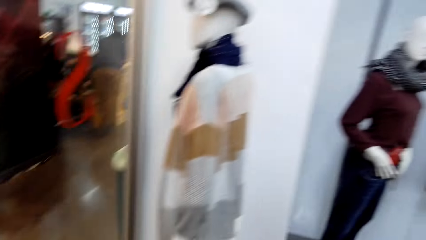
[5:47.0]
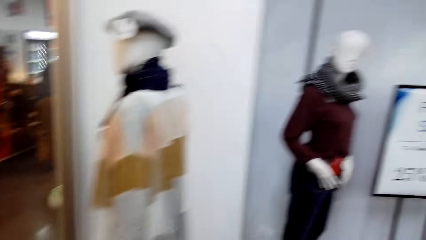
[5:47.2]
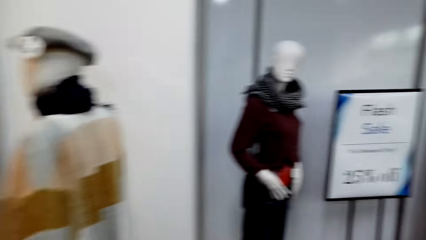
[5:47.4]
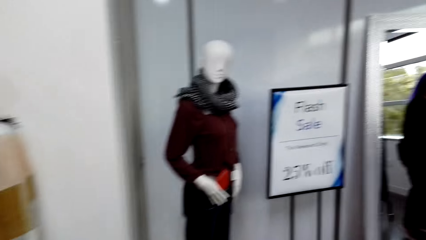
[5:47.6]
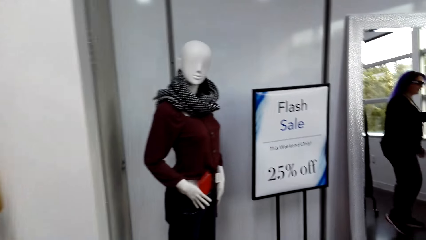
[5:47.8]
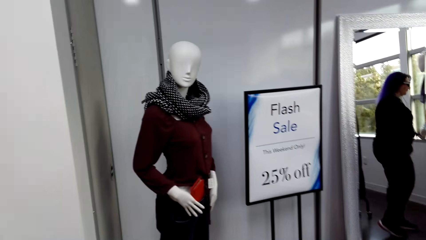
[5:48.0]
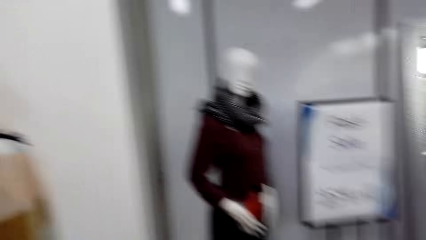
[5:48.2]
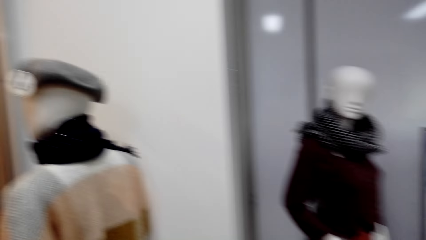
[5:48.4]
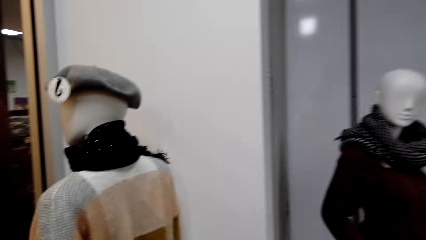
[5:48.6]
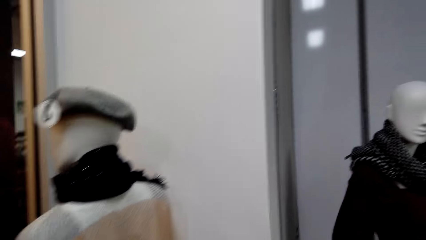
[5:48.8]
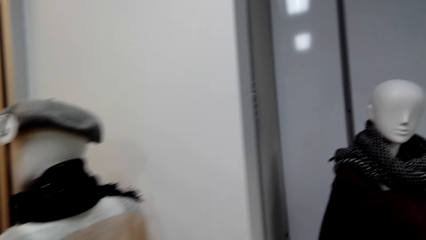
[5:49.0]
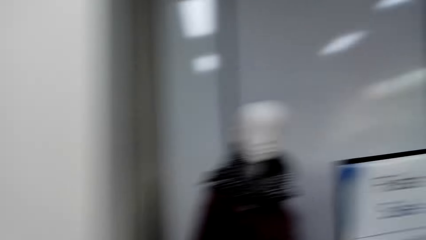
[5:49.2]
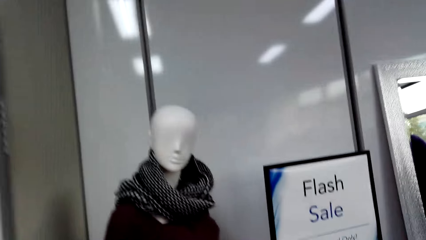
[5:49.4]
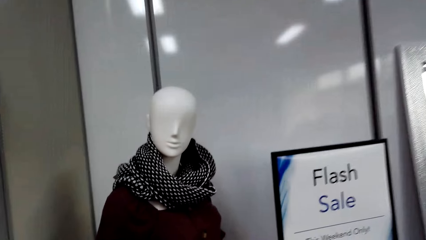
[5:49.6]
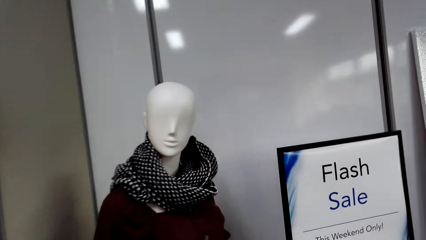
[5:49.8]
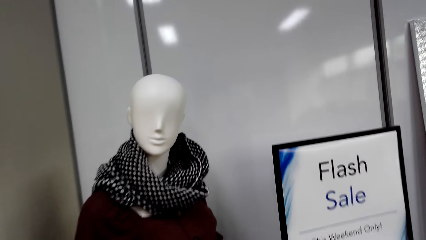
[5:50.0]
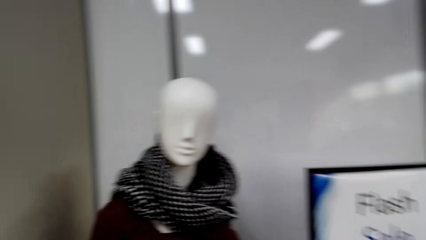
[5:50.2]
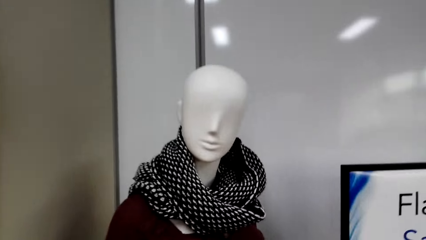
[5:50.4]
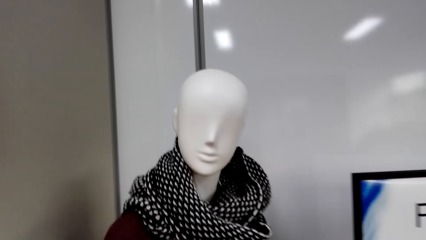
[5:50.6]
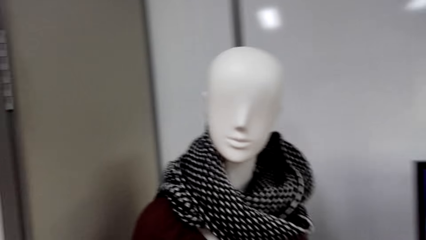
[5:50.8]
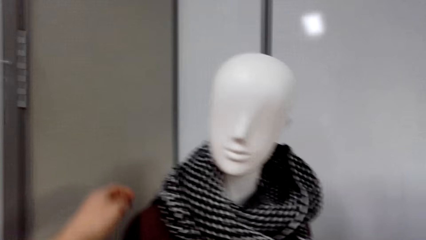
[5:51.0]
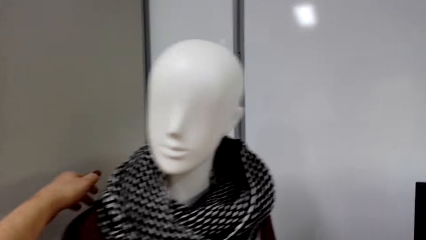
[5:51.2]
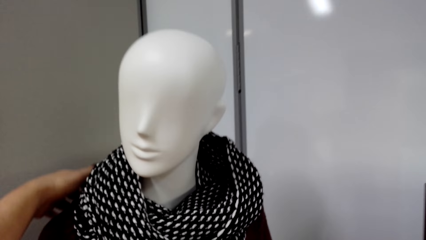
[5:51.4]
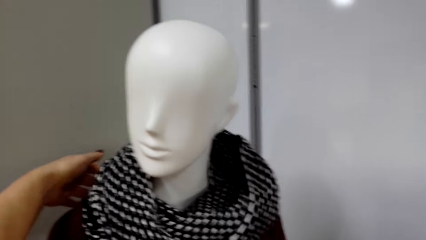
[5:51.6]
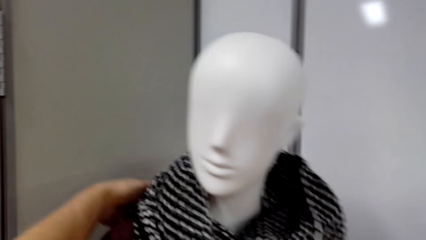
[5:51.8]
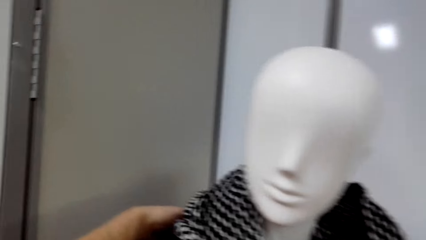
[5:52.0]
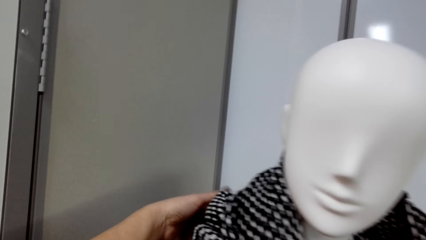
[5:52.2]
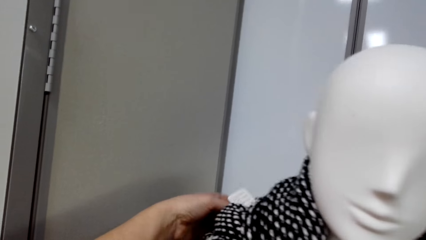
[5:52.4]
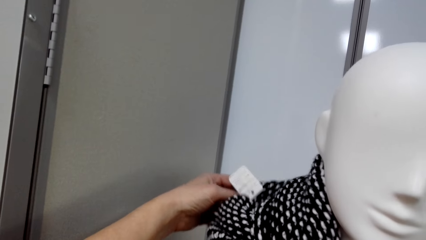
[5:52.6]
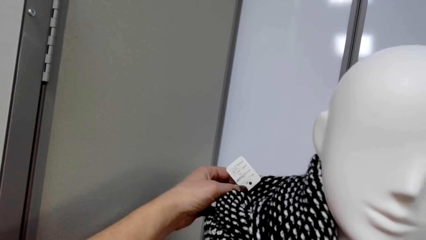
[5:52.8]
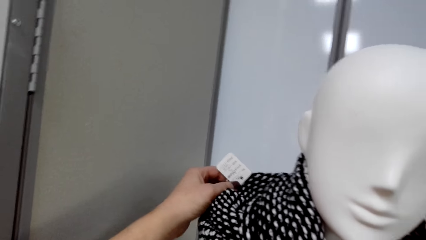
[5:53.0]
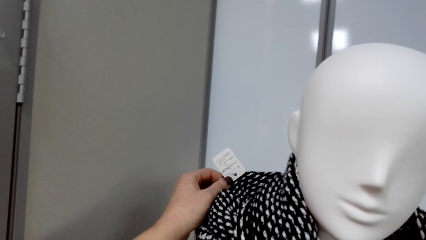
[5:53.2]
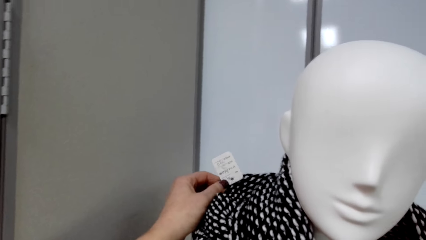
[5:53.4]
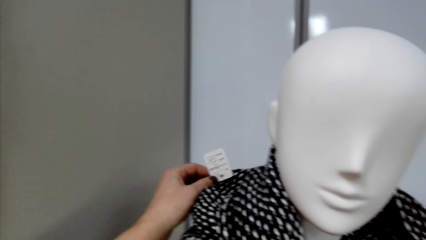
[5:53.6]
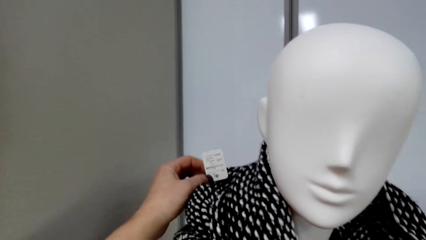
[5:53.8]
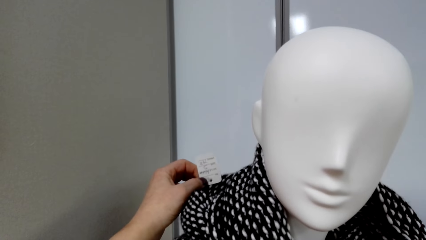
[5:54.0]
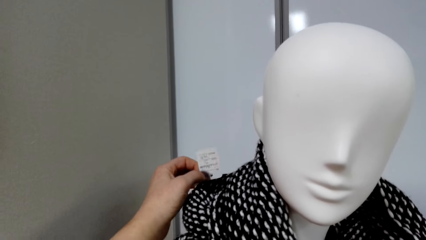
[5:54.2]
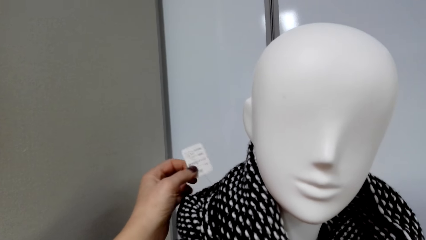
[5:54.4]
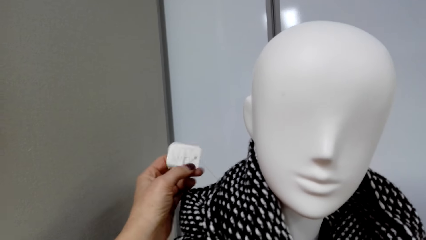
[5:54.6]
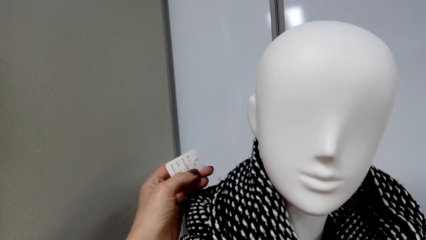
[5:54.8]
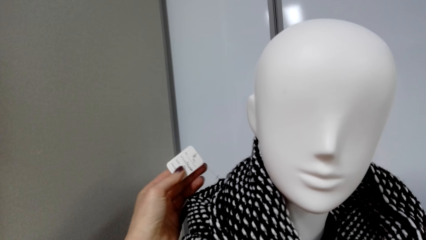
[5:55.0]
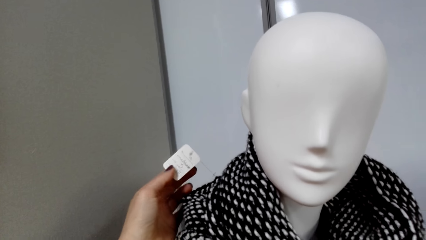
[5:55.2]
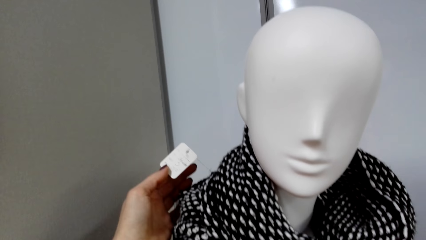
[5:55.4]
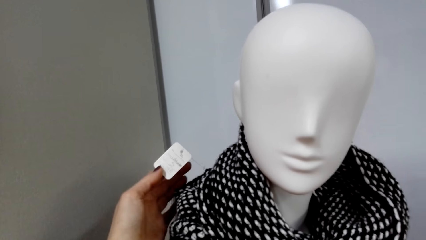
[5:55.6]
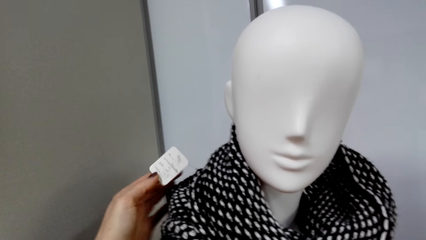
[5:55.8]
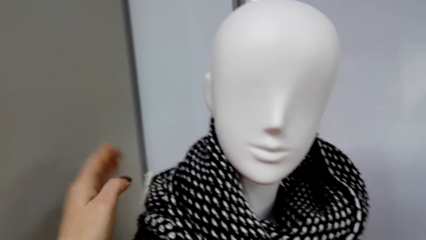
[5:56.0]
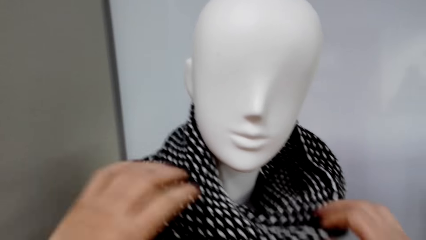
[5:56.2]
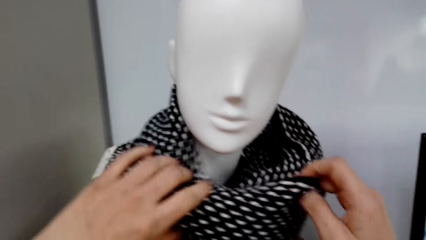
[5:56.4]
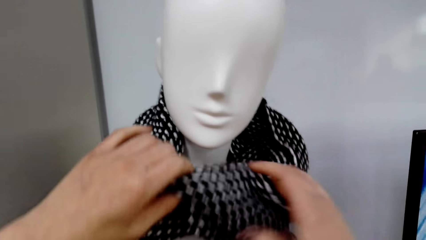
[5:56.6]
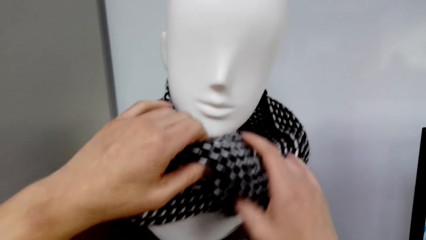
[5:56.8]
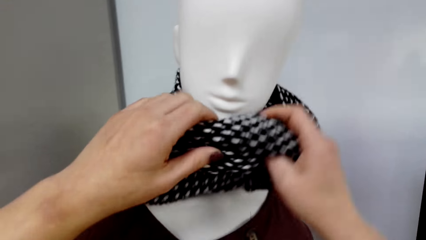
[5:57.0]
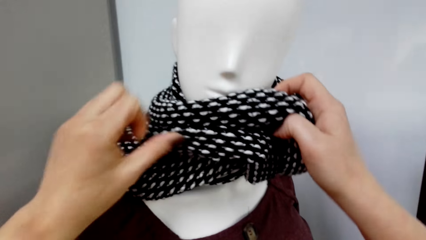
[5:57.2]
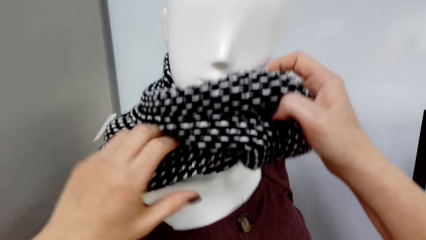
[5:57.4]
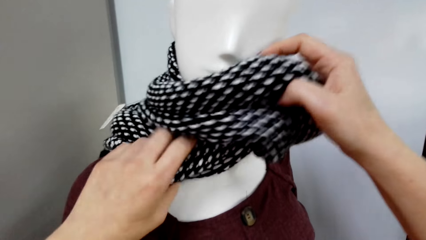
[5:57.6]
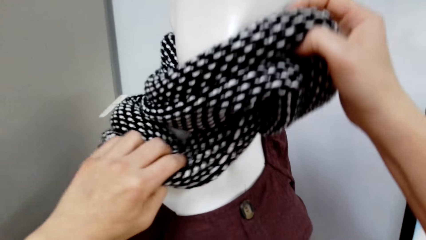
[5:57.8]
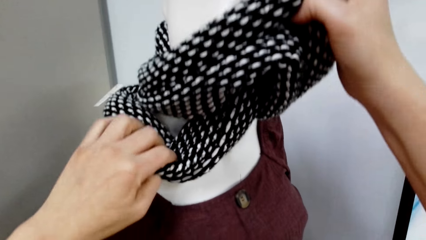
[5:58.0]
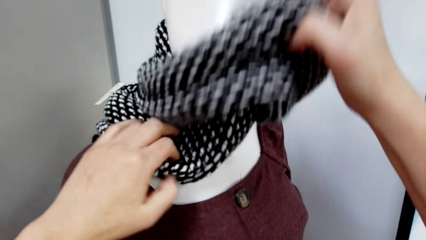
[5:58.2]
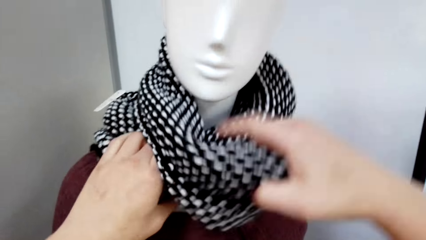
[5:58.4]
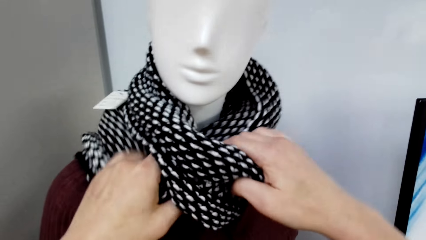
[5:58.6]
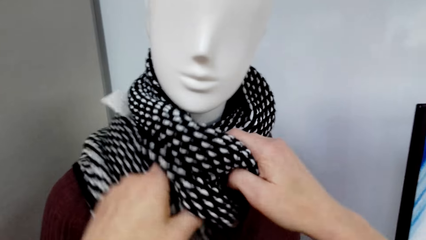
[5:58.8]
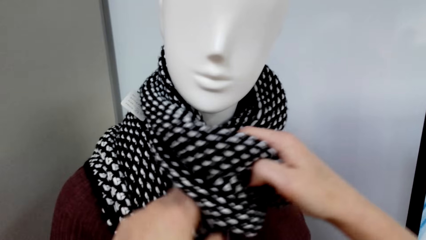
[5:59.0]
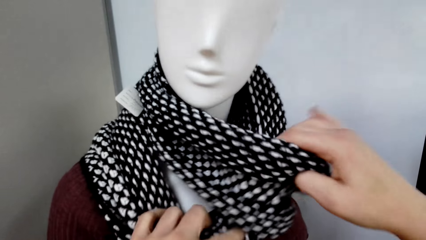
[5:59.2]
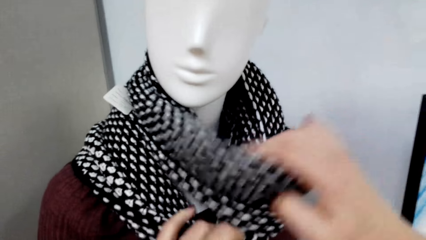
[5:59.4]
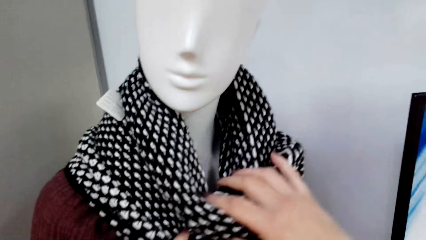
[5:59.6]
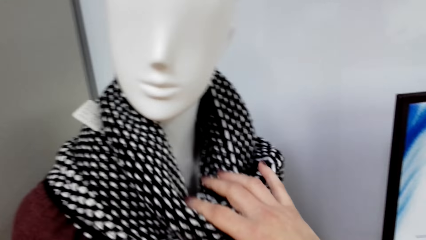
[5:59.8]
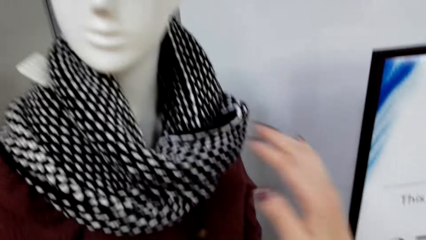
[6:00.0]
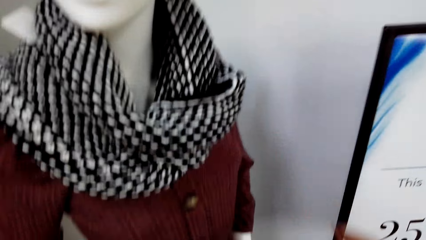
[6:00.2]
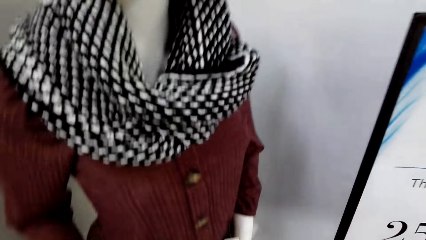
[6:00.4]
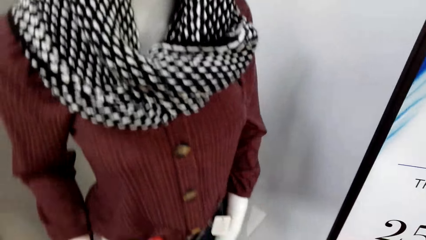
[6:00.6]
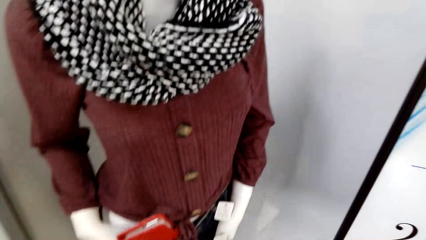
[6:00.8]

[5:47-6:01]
The camera wearer walks around the room. They talk to a lady. They look around. They examine the scarf. They look at the tag. They look at the scarf.

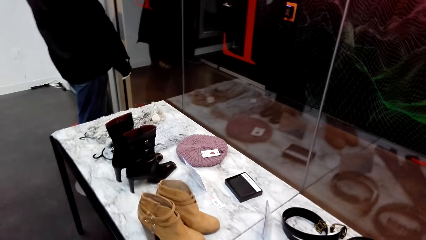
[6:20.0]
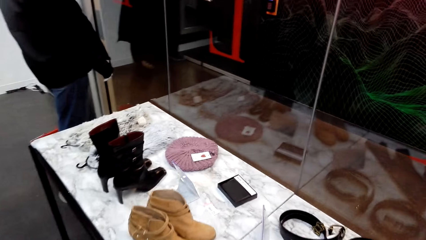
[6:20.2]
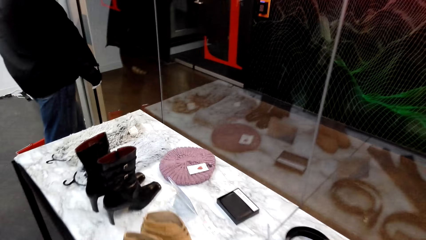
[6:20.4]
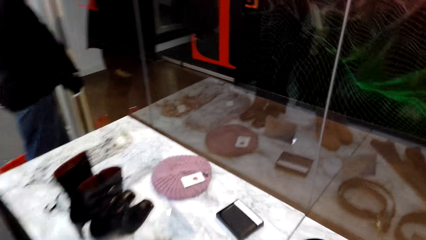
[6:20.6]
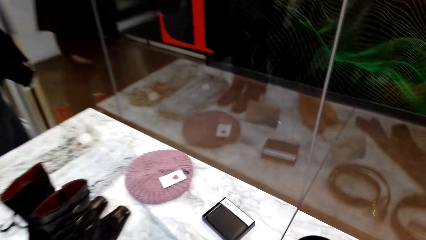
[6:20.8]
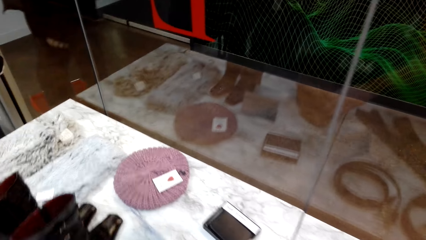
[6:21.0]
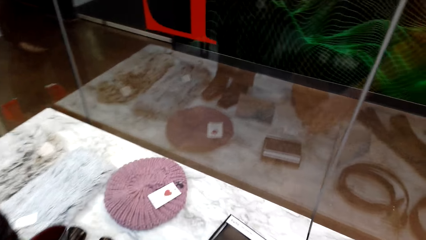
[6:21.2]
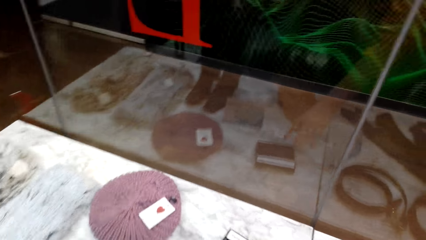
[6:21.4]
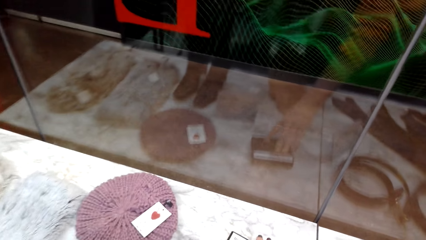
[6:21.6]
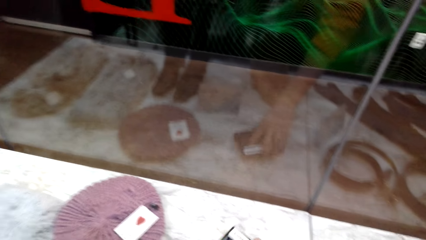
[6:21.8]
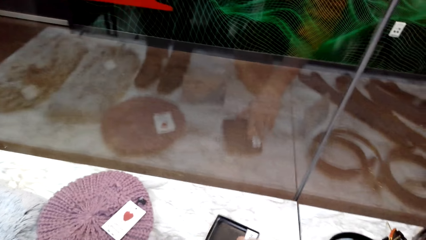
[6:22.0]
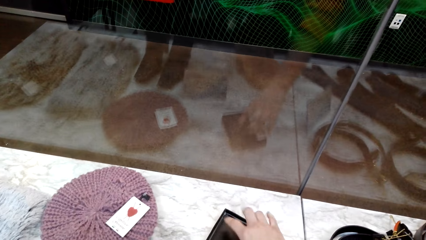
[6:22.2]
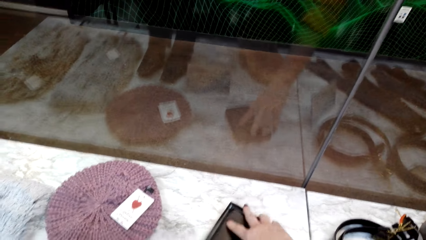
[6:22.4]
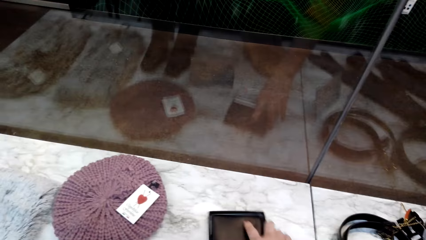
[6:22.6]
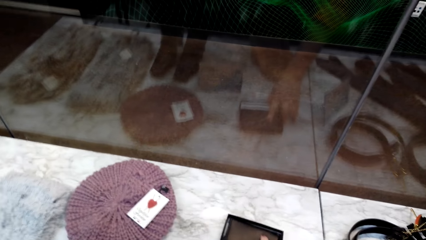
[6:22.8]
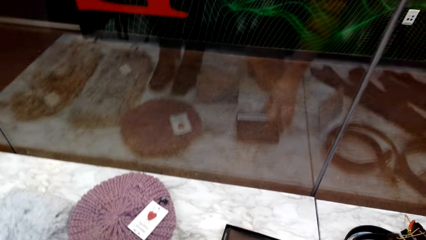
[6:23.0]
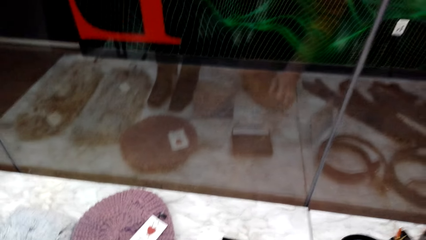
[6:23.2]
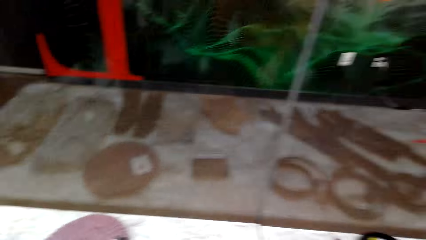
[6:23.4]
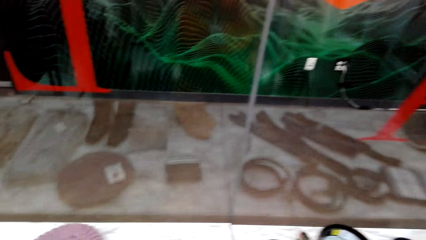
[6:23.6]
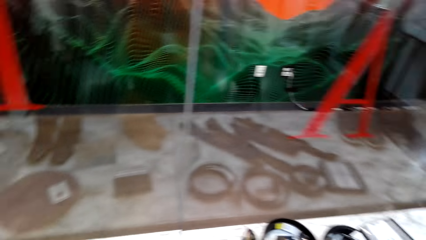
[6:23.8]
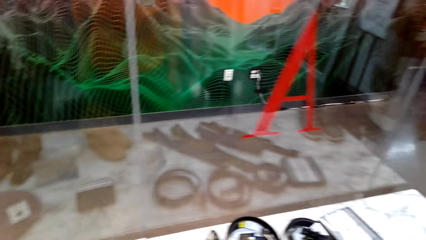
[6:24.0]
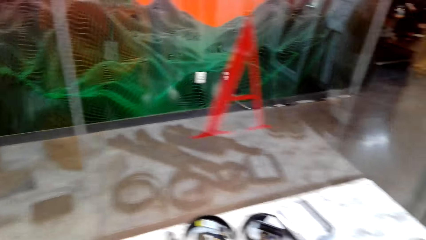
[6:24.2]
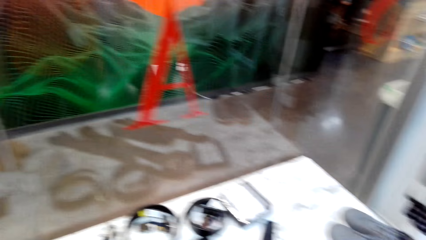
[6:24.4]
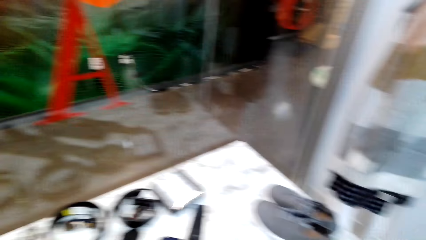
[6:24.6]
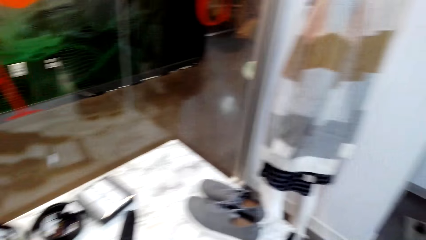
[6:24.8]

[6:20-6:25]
The camera wearer walks around the room. They touch something.
